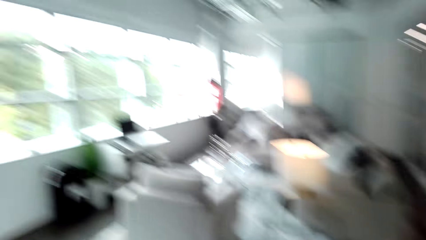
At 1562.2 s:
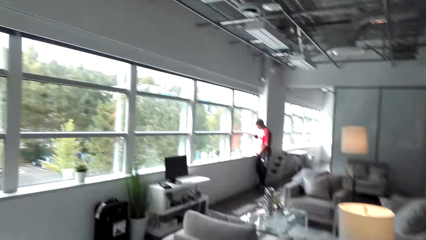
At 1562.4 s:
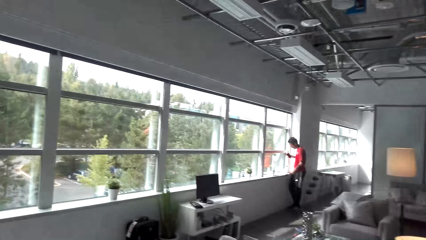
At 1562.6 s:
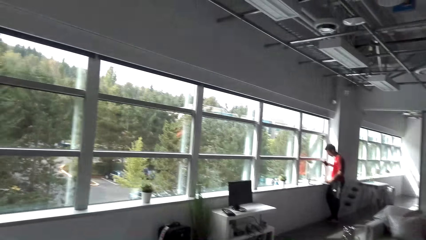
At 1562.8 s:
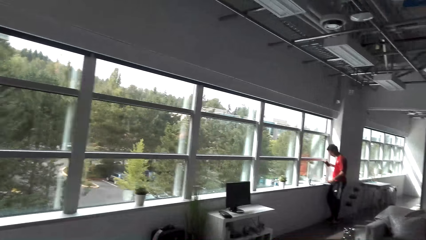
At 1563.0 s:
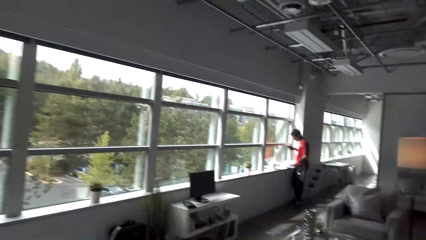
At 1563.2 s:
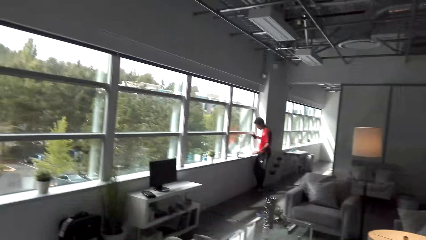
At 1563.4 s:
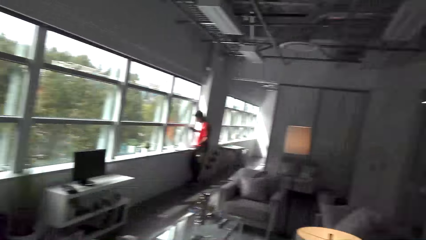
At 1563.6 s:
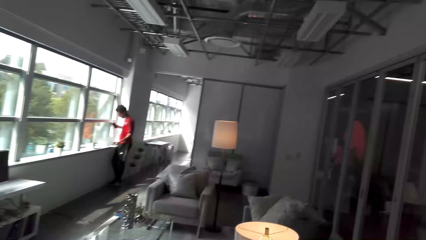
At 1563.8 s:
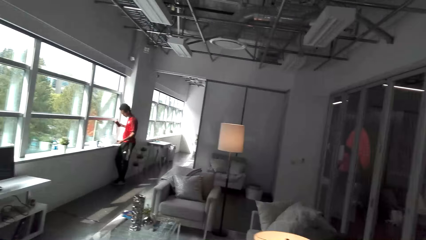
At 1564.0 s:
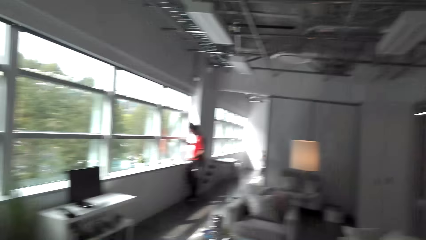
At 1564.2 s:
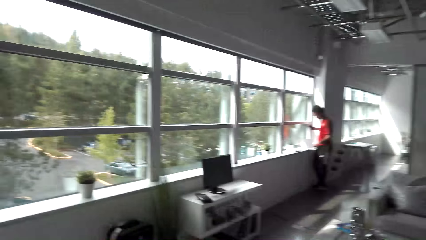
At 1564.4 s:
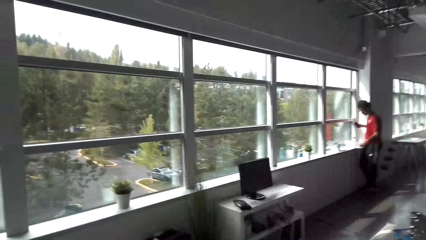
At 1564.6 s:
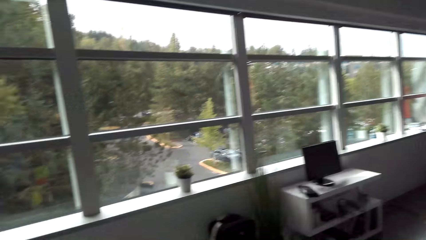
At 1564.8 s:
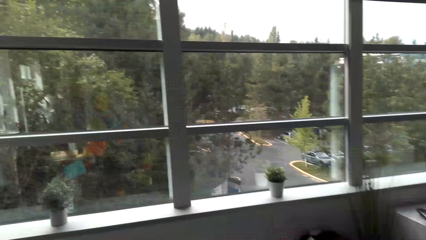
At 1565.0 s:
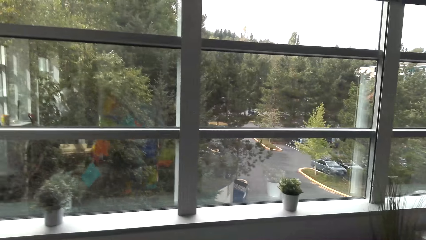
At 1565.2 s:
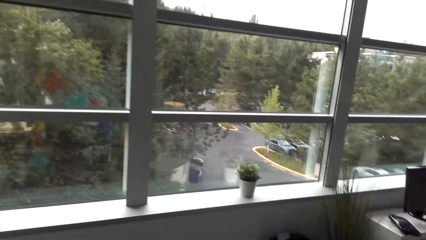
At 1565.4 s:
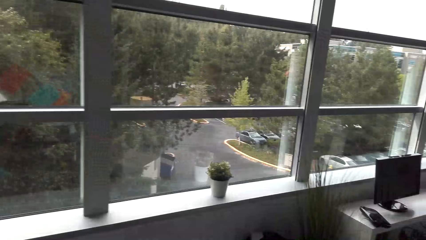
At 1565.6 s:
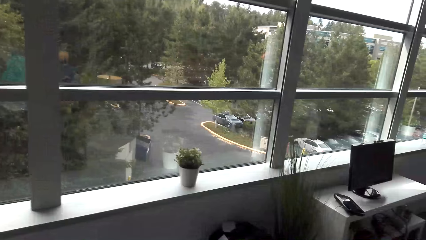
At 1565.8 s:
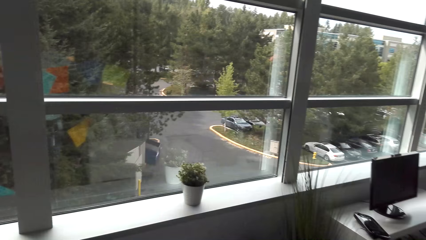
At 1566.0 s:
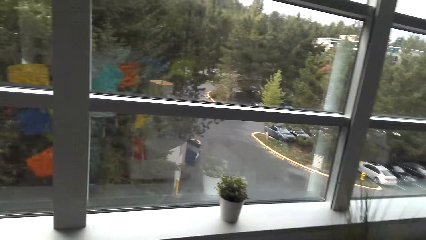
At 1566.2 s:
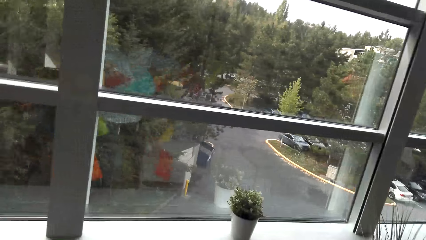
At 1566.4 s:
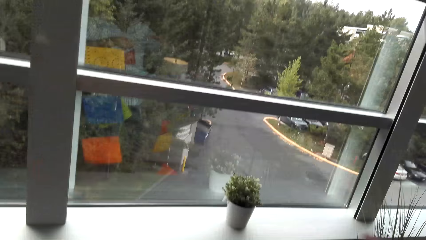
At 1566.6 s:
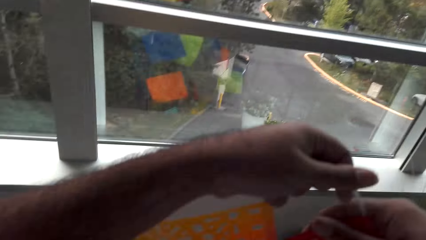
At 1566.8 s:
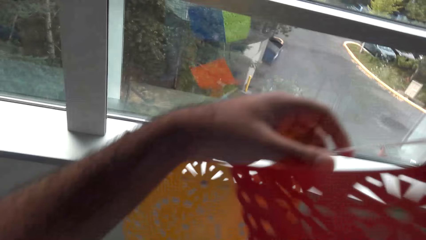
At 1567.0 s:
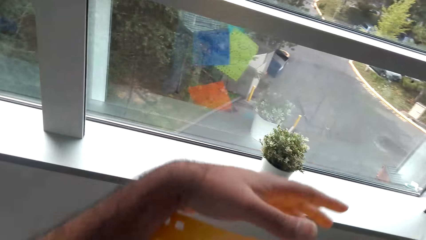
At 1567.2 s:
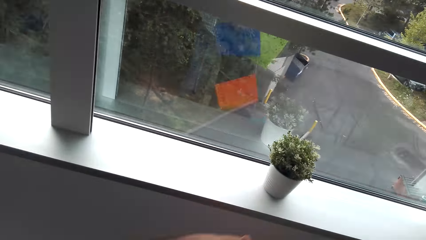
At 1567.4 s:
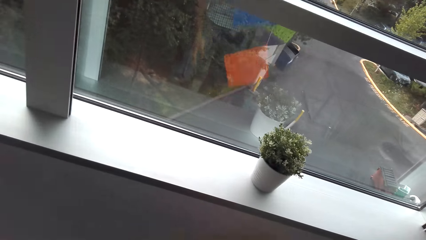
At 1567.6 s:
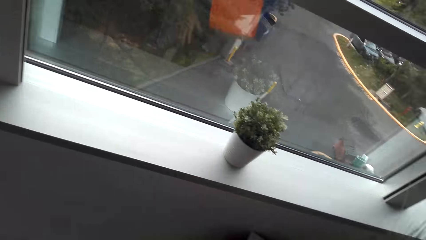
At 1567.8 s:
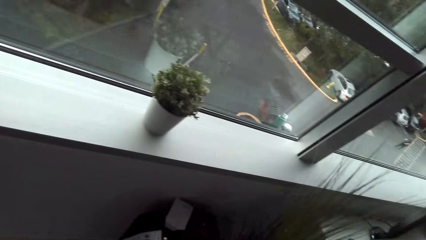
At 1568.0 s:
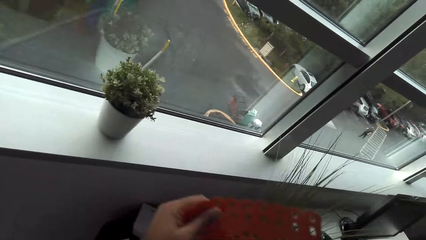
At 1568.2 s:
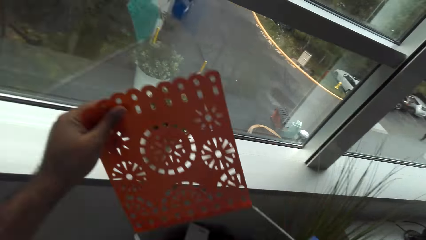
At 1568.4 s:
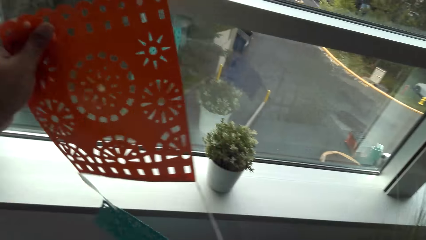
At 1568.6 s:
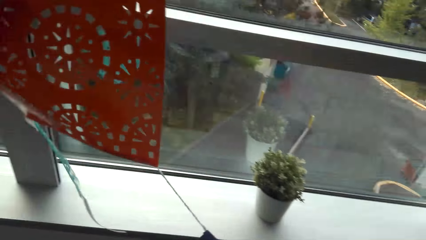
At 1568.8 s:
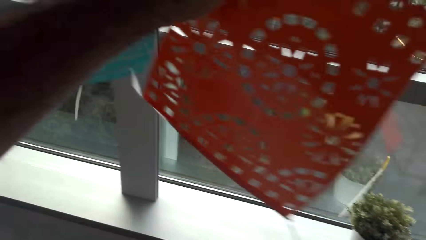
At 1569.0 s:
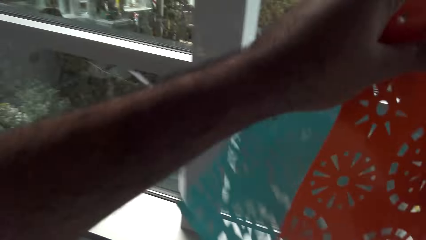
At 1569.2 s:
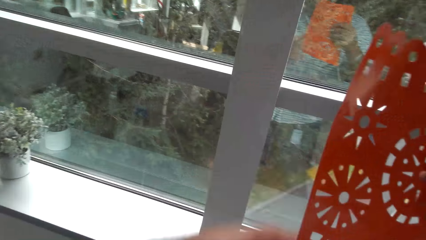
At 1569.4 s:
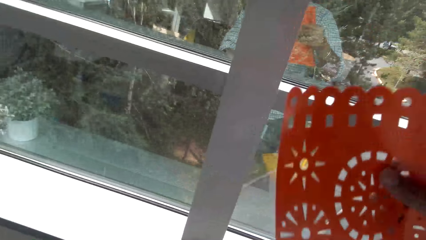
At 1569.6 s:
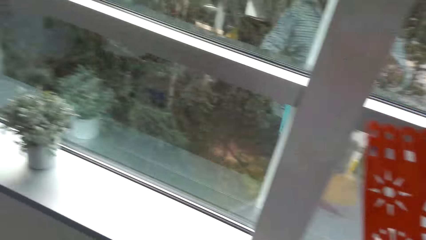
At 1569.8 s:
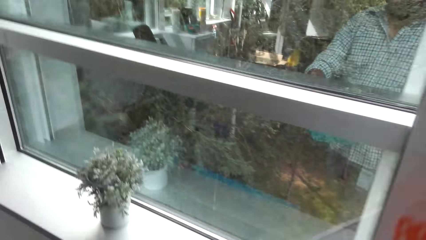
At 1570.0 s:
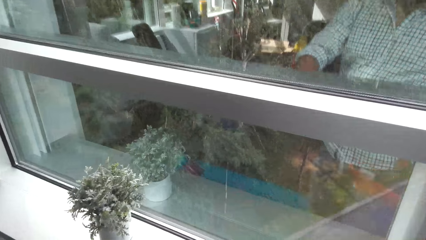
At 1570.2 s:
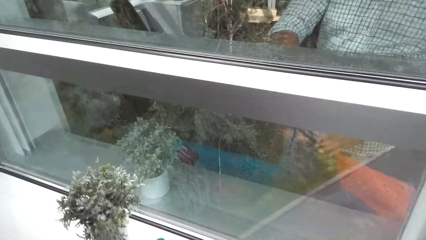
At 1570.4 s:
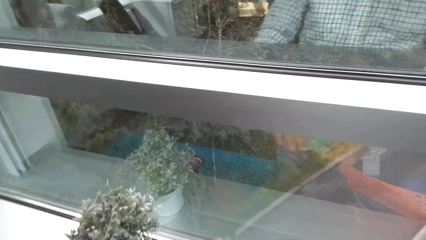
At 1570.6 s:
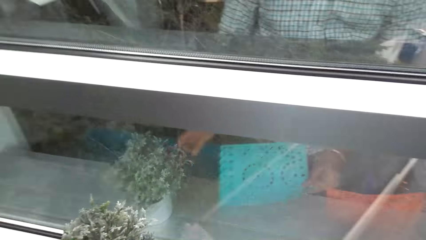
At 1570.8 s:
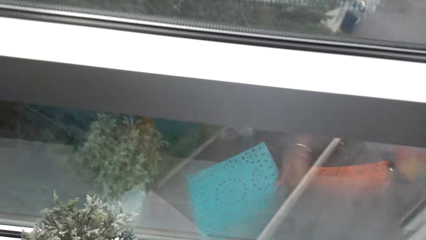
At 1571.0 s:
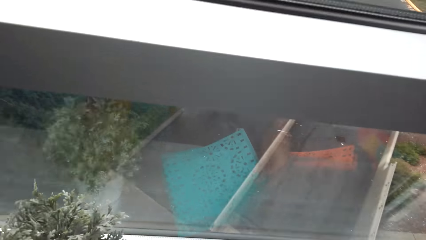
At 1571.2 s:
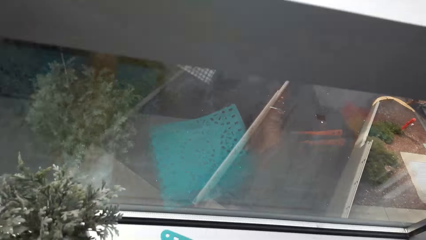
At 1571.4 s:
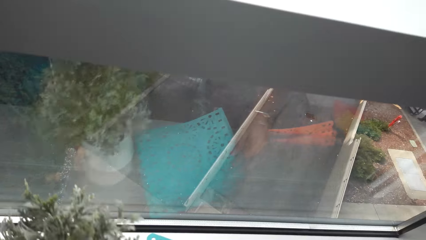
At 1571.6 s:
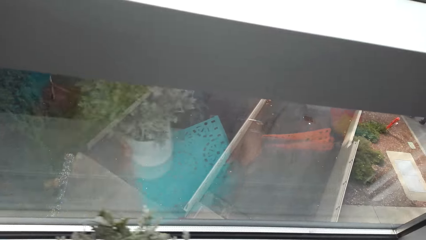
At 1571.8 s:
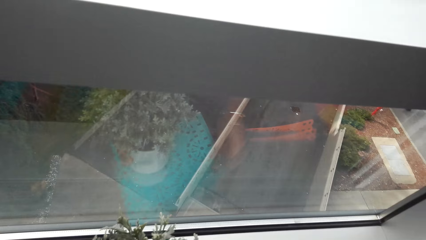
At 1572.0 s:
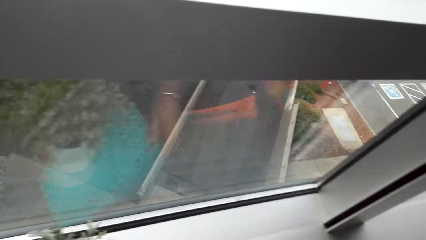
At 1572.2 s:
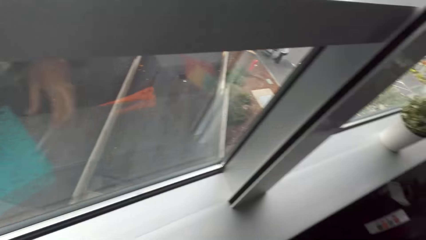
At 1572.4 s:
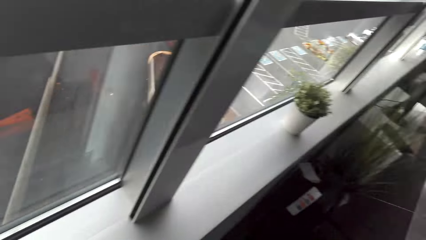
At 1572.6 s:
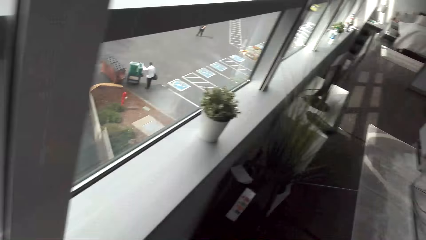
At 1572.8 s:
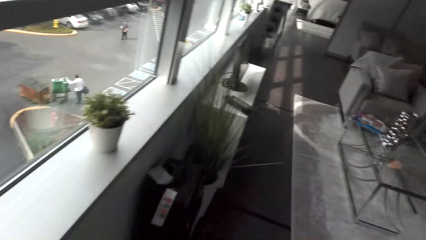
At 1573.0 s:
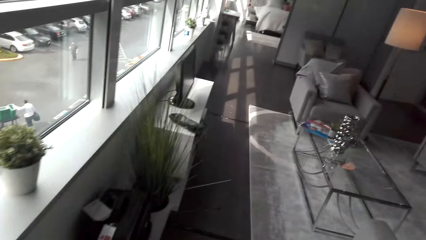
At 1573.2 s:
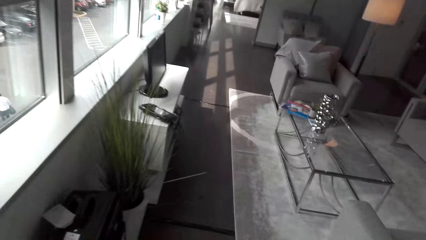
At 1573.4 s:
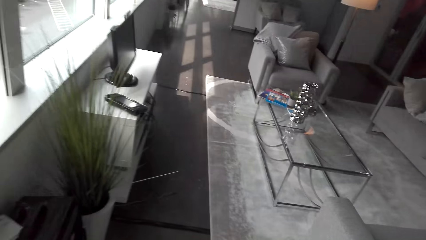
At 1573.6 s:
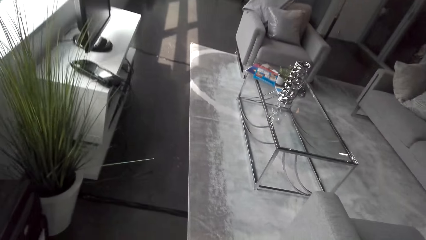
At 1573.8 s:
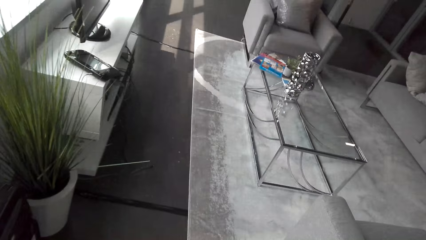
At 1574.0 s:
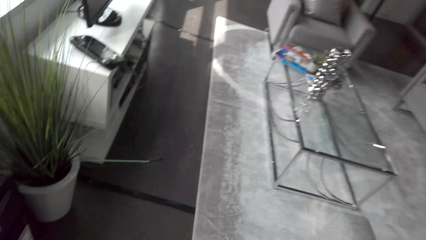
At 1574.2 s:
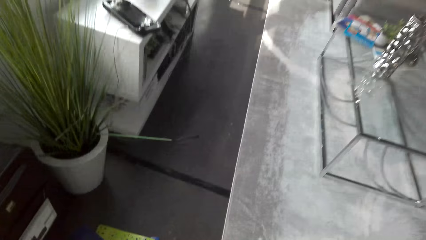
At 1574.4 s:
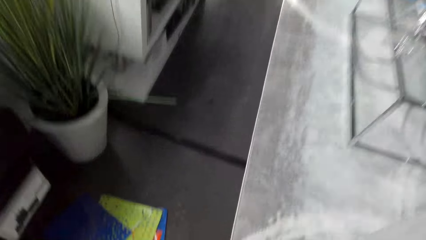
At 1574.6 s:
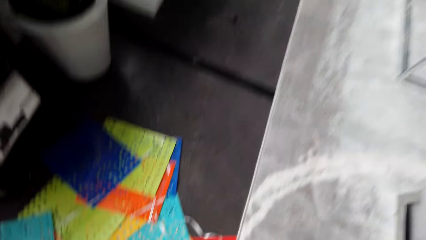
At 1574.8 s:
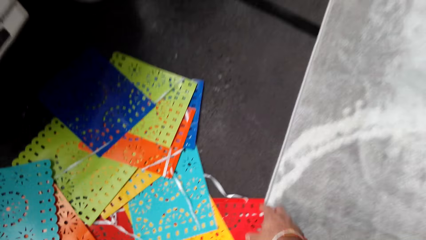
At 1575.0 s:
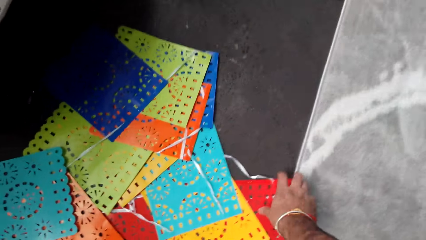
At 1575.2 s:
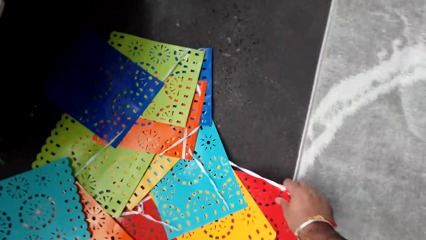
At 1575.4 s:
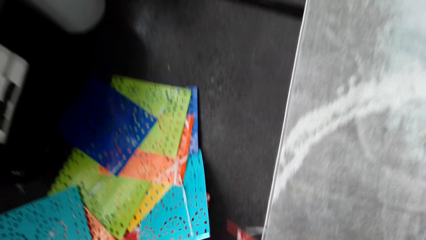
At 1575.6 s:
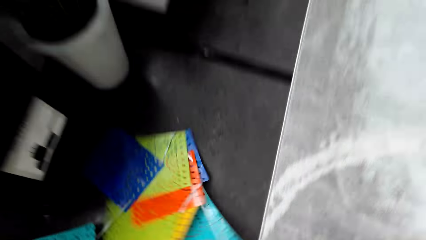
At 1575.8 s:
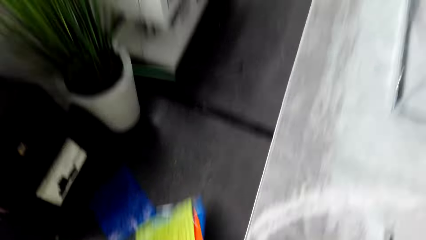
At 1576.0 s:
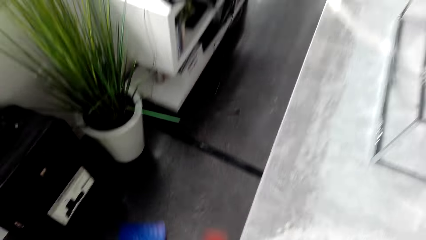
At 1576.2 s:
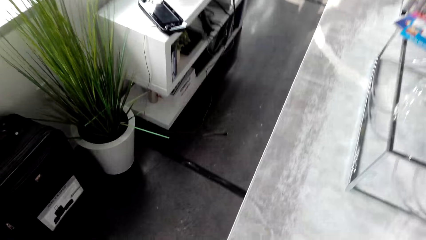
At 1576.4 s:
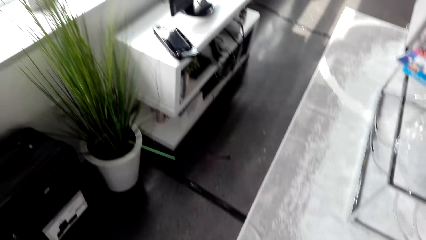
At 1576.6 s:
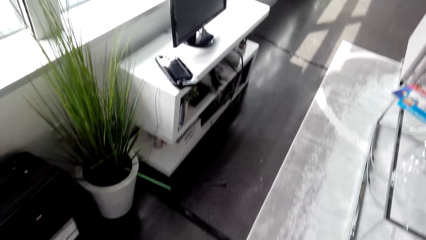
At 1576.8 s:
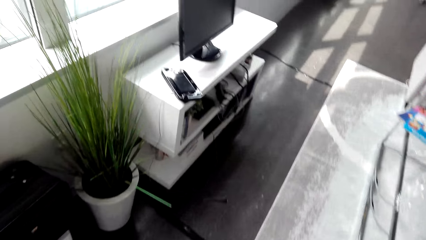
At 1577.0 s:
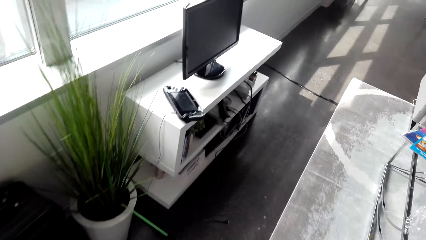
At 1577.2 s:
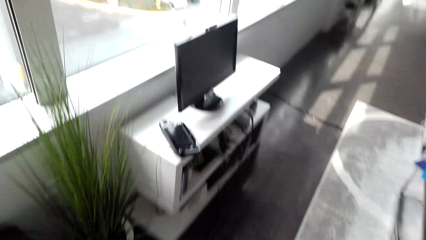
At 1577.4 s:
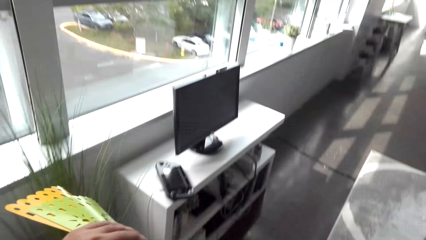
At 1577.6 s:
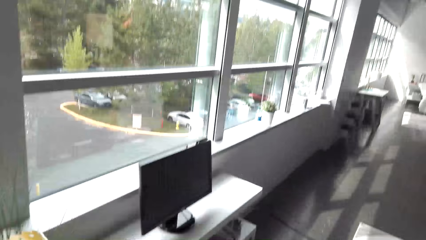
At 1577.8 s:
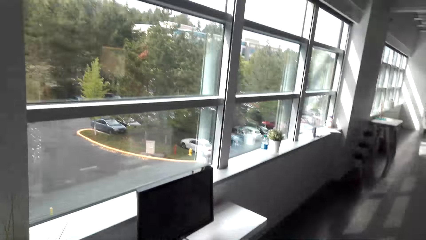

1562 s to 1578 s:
A man uses a phone. The camera wearer stretches flowers in front of a window. They place a flower pot flower piece on the window sill. They walk towards flowers on the floor and collect the flowers.
